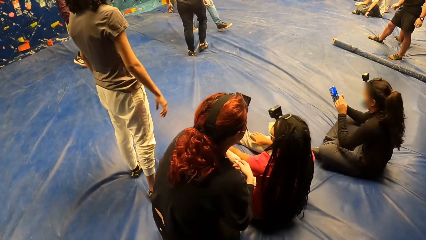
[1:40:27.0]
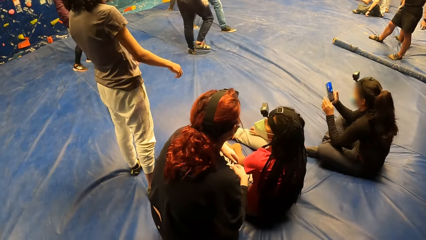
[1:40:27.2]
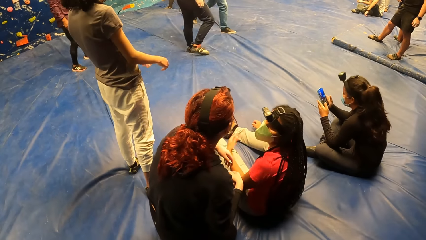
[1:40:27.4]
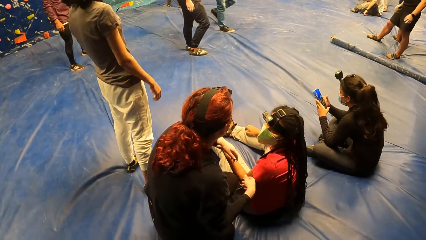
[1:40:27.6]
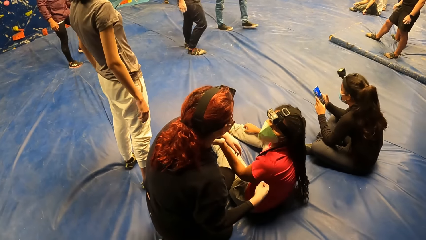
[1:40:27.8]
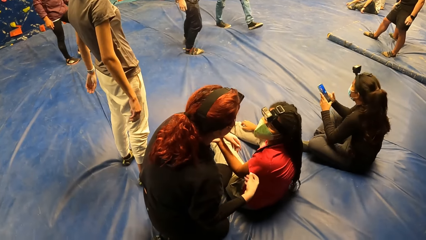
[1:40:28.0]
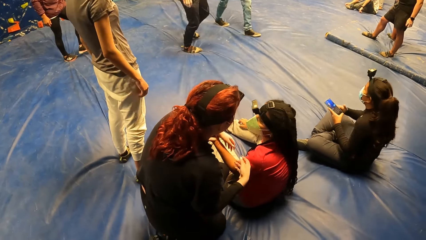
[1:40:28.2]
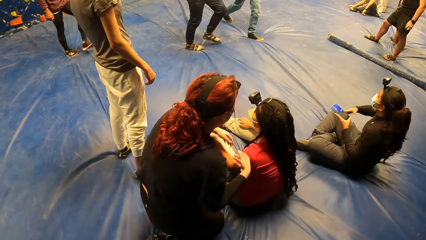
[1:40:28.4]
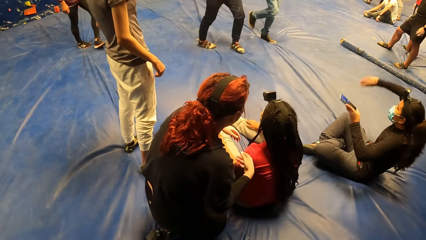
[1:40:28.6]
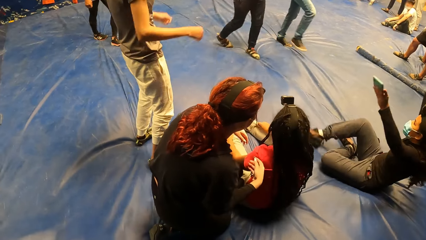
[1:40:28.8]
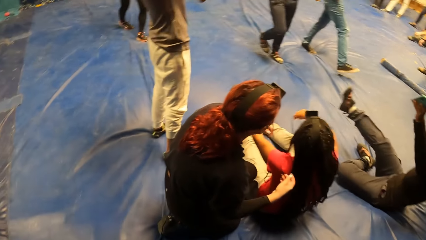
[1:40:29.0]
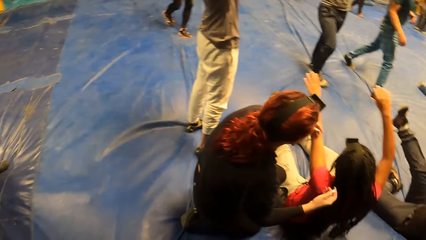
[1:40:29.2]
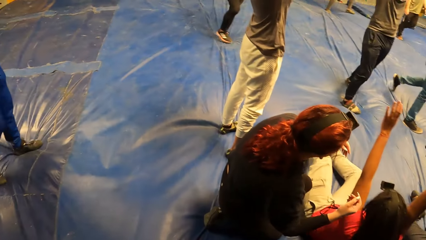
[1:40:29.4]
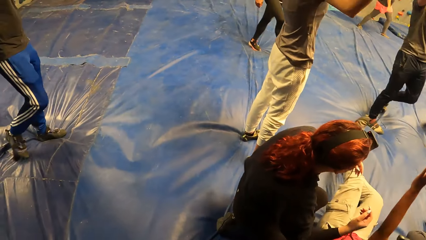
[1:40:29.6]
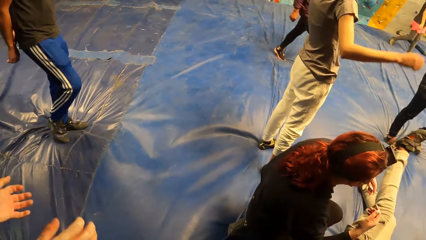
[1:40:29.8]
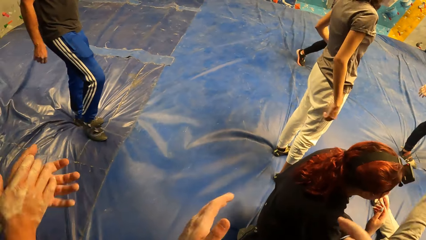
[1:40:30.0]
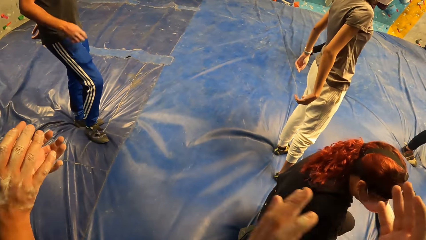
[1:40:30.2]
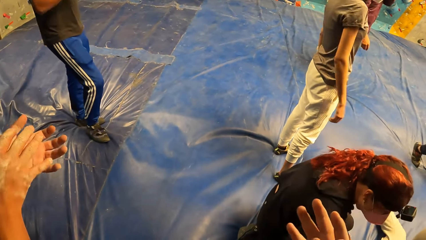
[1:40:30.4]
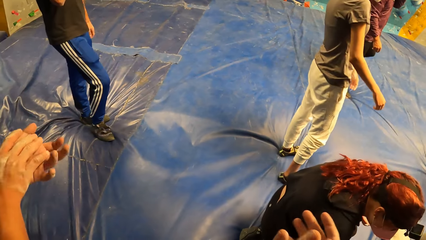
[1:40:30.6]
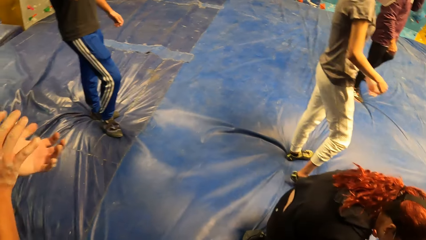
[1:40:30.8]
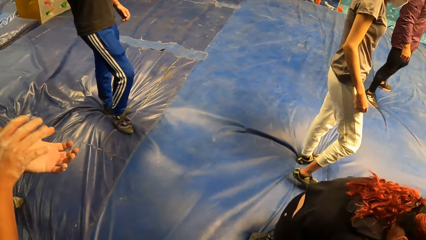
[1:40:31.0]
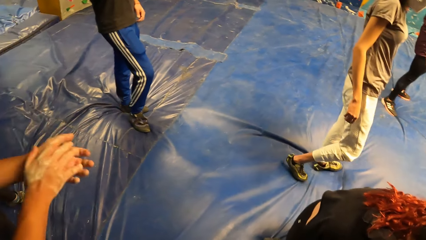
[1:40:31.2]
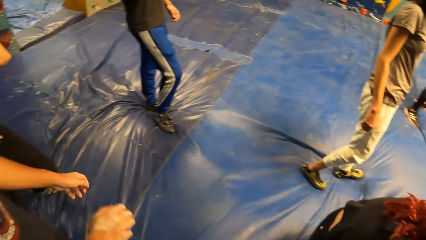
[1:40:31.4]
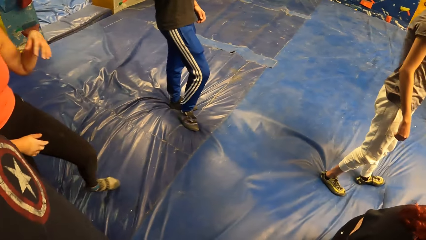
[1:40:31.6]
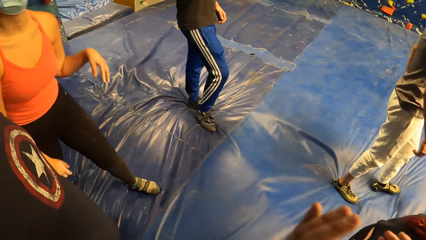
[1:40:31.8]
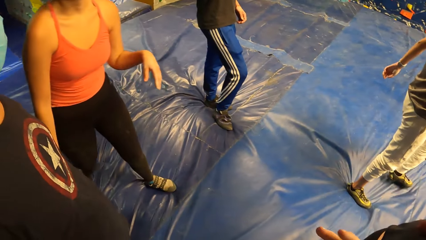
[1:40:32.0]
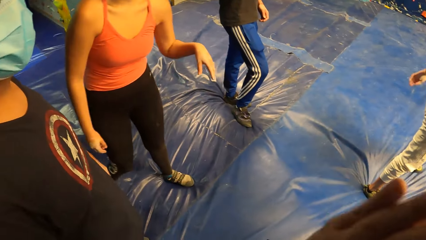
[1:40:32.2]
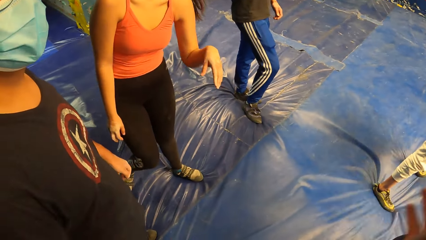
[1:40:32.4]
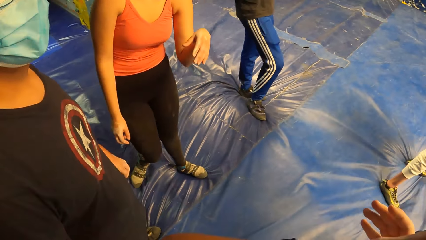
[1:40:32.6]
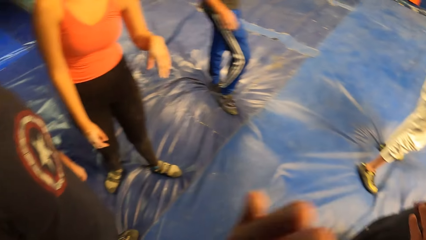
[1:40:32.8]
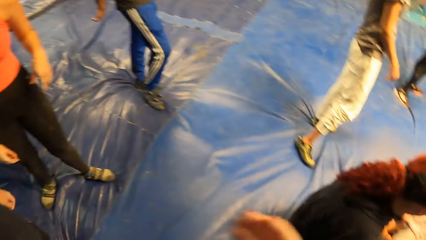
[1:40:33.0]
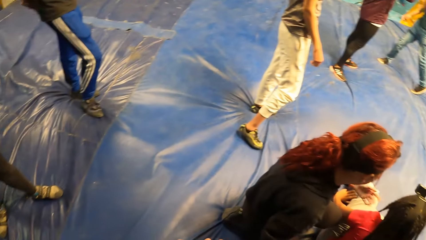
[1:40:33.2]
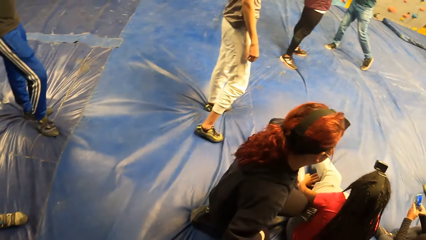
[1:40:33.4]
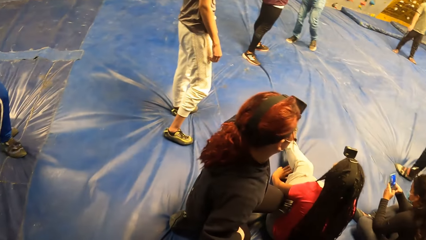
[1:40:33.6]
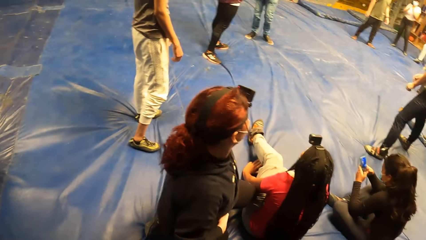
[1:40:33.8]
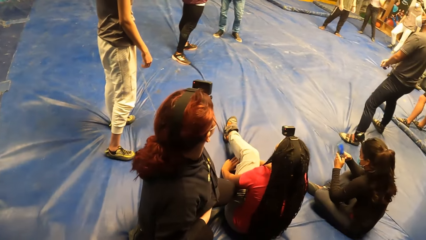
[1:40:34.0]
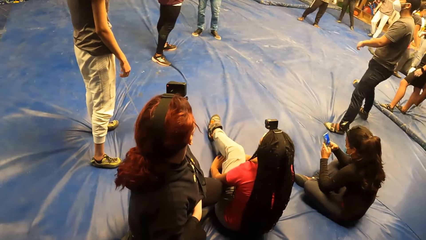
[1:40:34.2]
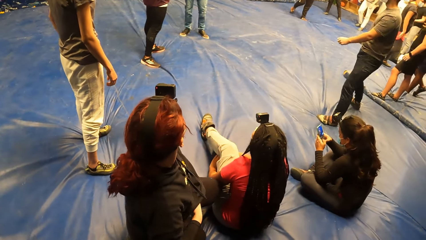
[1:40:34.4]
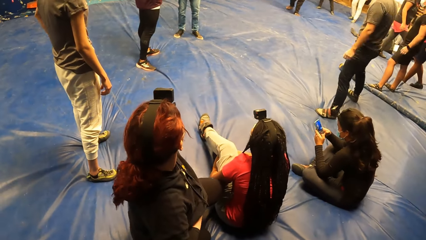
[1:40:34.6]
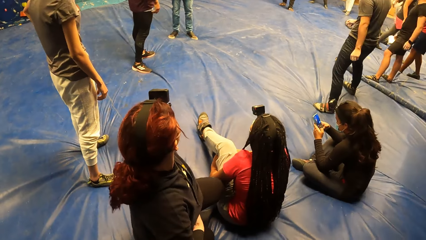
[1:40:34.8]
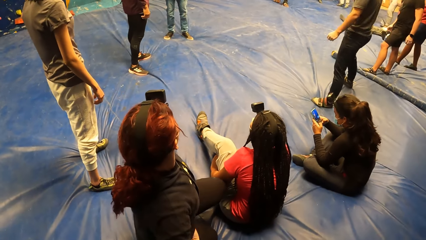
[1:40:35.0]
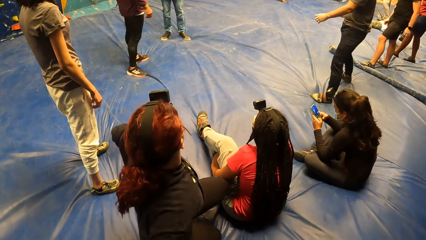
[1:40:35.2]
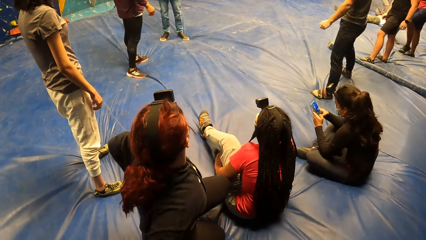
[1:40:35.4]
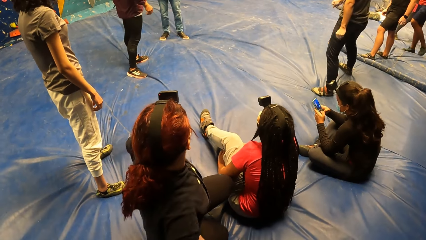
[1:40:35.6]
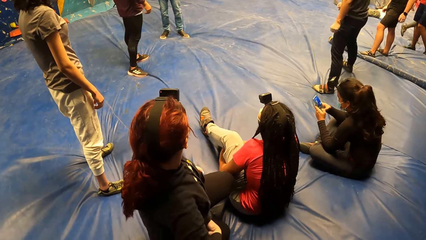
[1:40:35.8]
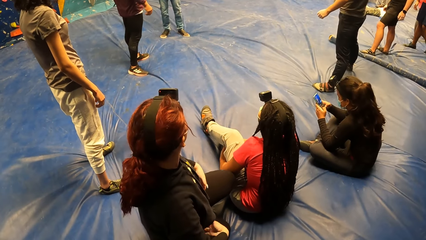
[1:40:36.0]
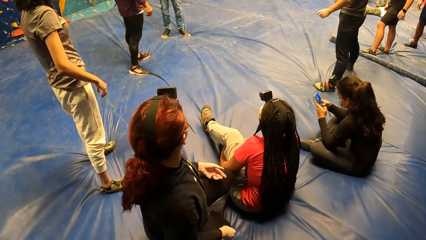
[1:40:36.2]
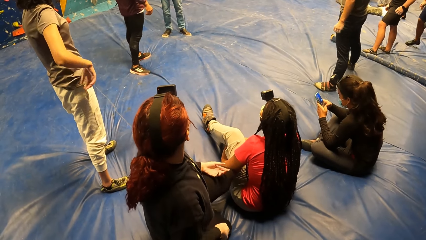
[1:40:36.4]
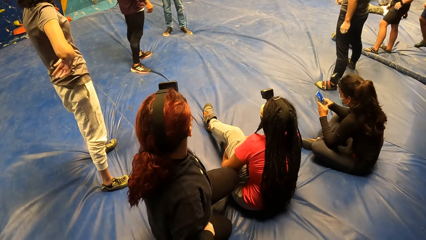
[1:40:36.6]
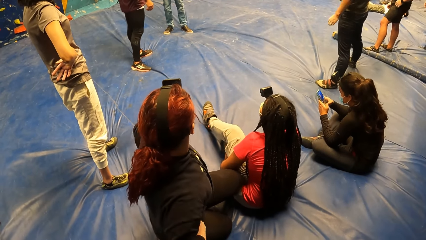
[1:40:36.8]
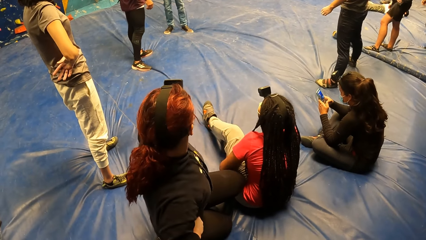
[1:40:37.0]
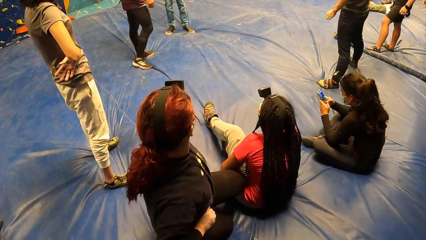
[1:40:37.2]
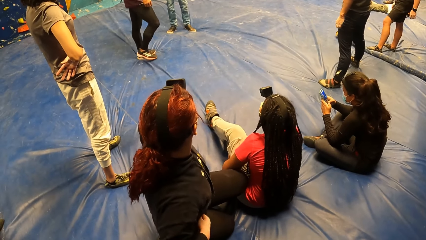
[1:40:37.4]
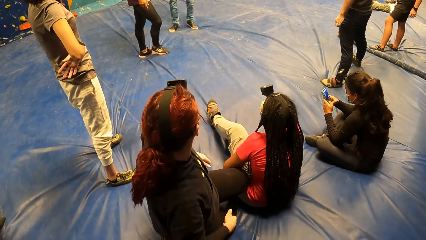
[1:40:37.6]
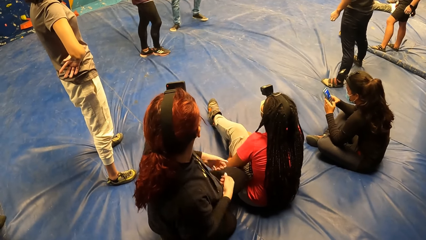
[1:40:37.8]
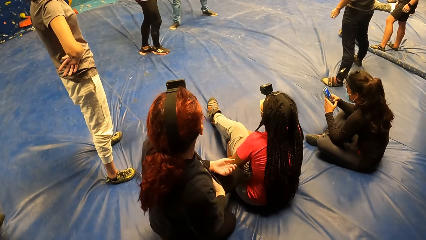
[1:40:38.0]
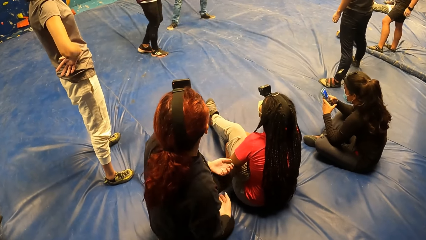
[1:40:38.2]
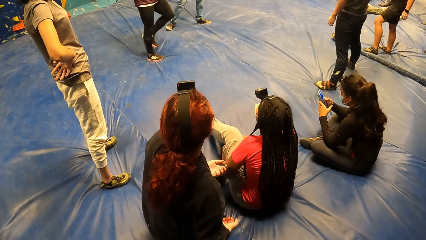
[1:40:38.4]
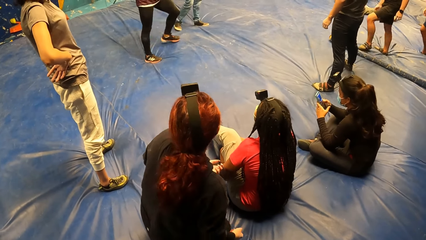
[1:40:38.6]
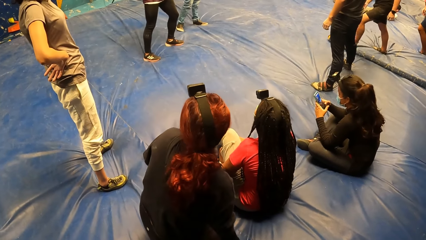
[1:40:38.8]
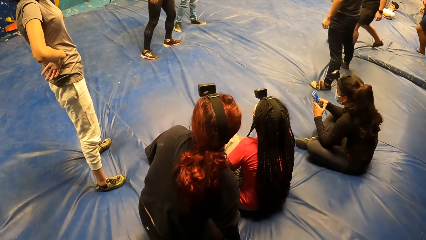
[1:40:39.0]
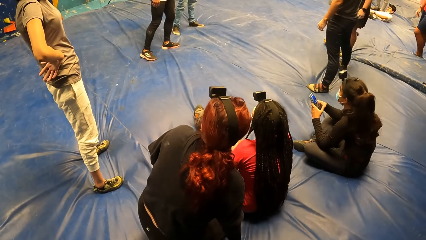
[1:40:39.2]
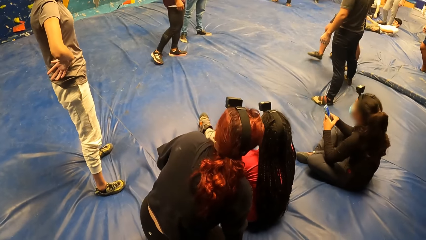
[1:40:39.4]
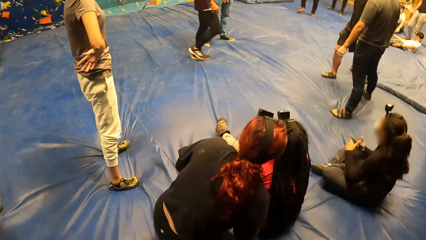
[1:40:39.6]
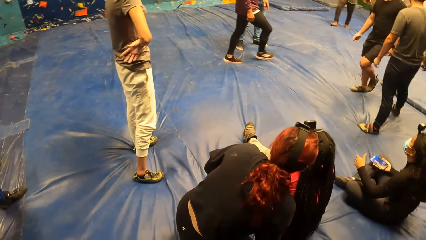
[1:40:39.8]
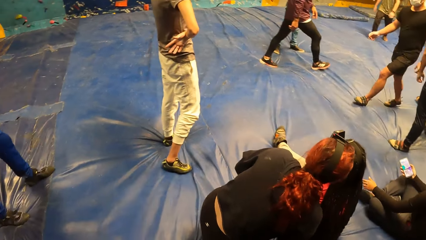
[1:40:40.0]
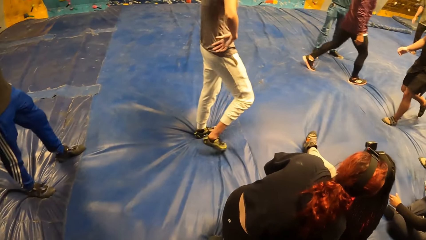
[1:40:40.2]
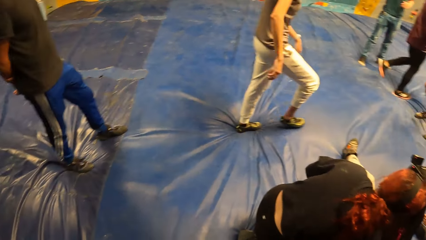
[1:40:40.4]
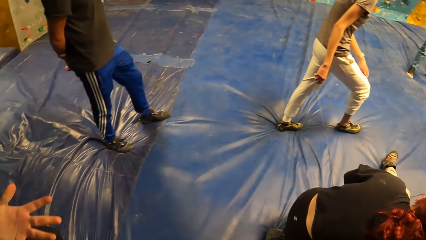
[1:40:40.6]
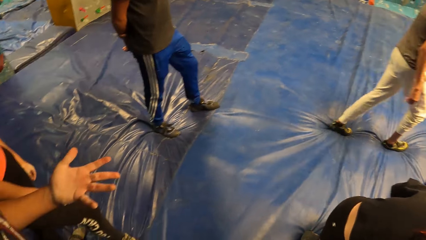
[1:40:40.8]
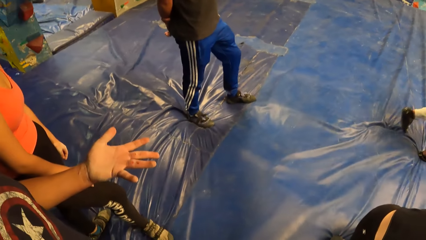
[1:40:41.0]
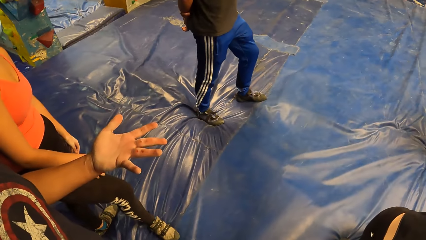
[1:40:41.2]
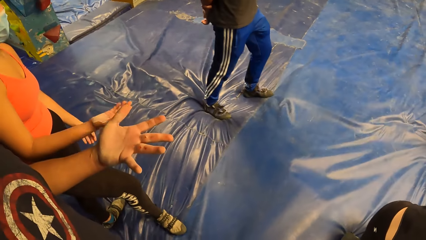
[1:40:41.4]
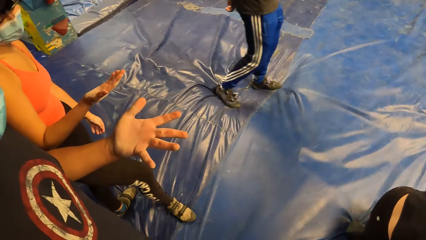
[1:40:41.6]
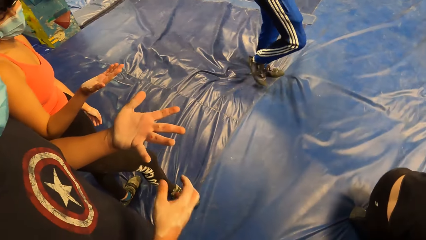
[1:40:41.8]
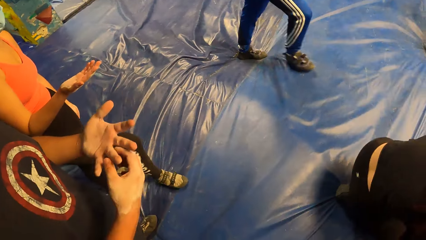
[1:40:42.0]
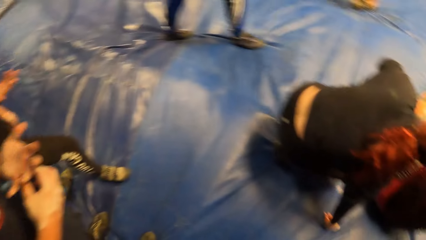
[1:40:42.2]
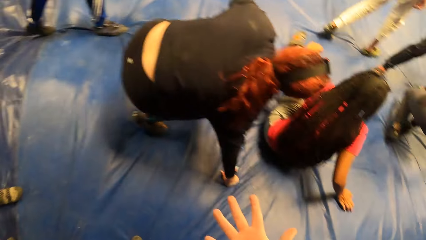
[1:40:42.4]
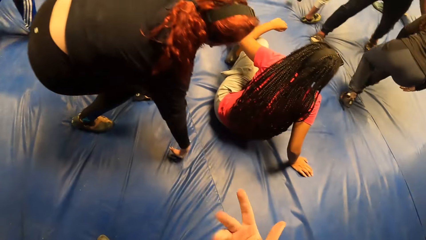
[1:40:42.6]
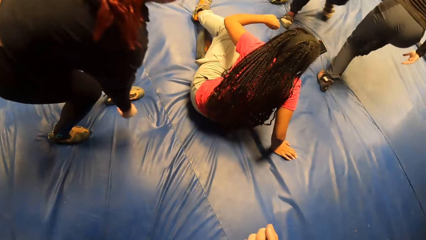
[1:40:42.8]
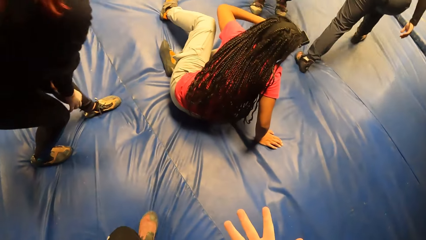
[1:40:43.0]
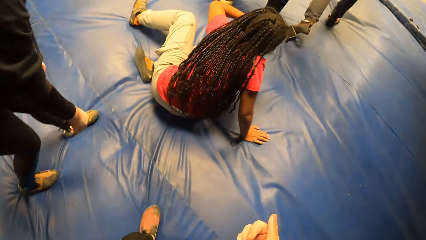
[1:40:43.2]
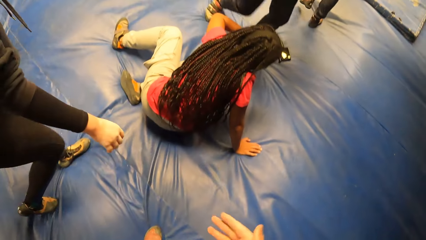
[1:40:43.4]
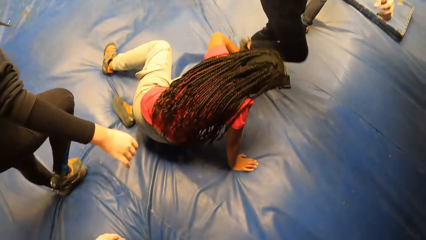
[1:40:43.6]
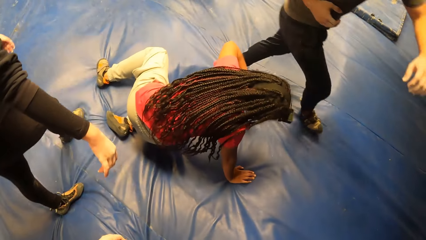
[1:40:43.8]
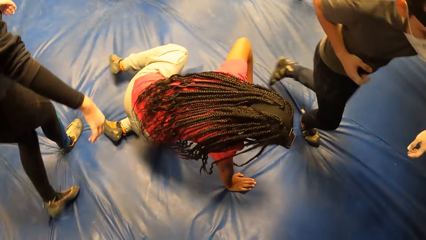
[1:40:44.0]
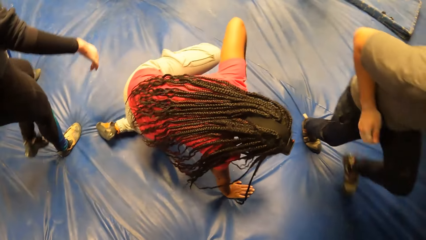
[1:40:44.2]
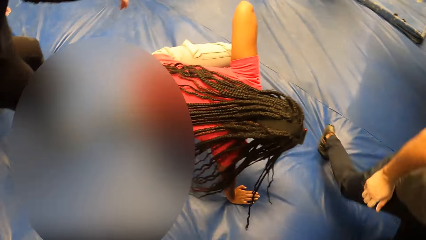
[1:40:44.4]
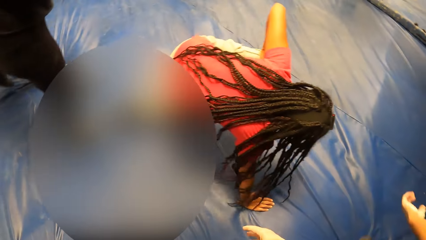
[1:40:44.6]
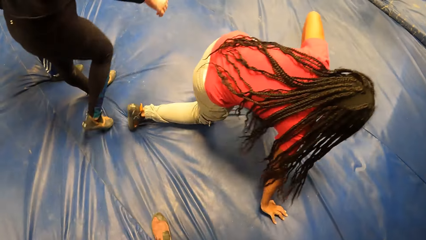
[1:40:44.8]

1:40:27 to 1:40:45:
A woman interacts with another woman. The camera wearer rubs both hands together. She claps the hands. A third woman, a fourth woman and the first woman stand from the floor. The camera wearer moves her right hand. She stretches the fingers.
